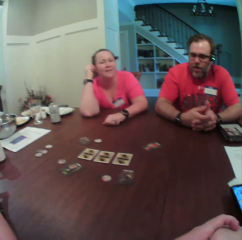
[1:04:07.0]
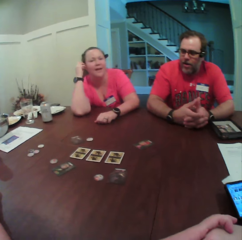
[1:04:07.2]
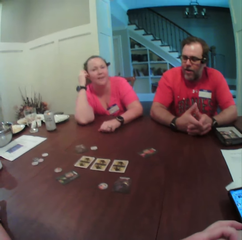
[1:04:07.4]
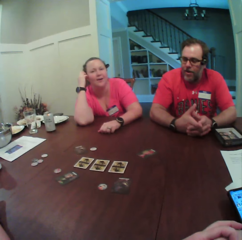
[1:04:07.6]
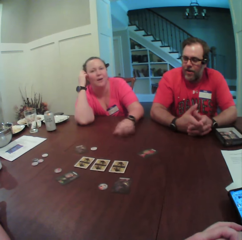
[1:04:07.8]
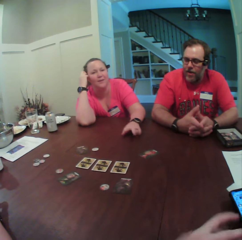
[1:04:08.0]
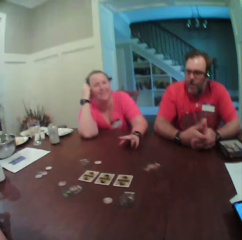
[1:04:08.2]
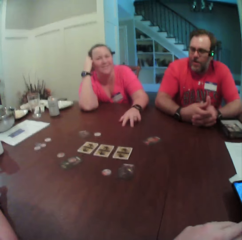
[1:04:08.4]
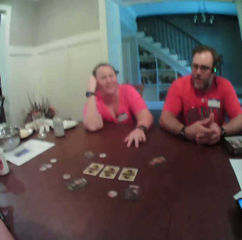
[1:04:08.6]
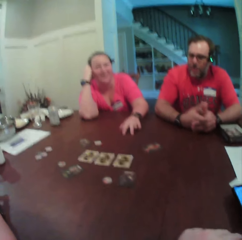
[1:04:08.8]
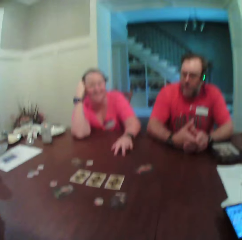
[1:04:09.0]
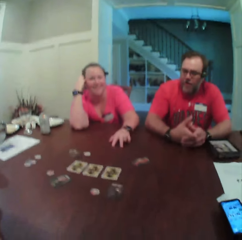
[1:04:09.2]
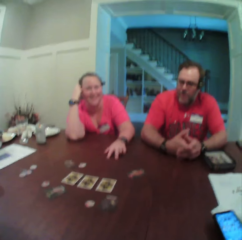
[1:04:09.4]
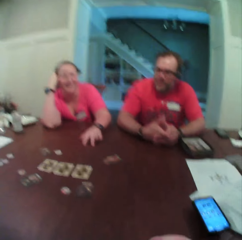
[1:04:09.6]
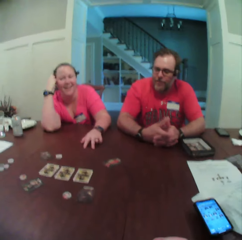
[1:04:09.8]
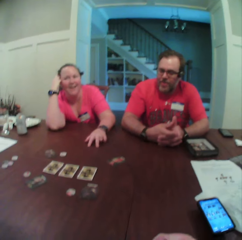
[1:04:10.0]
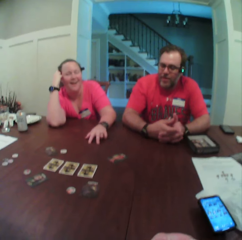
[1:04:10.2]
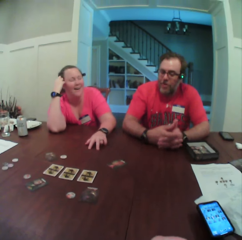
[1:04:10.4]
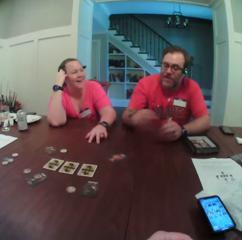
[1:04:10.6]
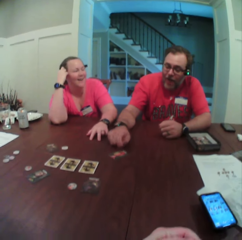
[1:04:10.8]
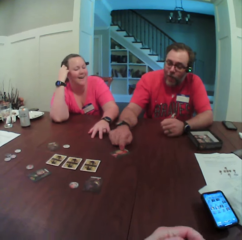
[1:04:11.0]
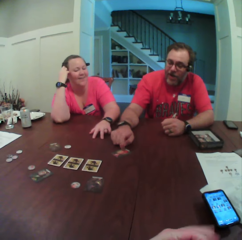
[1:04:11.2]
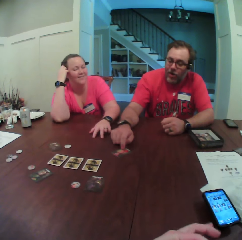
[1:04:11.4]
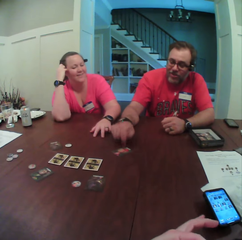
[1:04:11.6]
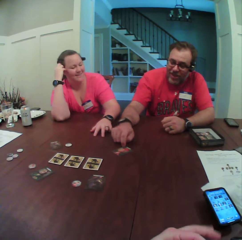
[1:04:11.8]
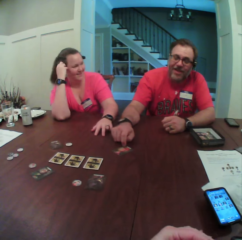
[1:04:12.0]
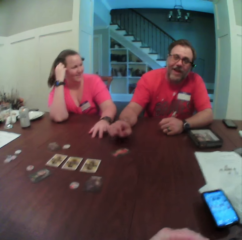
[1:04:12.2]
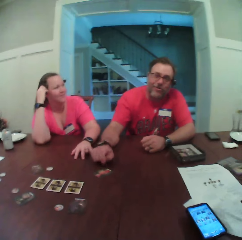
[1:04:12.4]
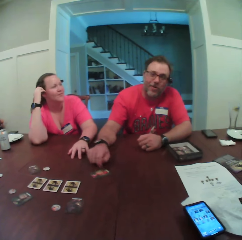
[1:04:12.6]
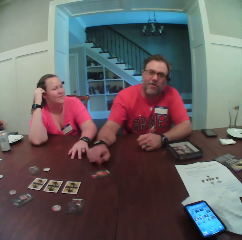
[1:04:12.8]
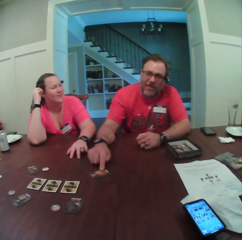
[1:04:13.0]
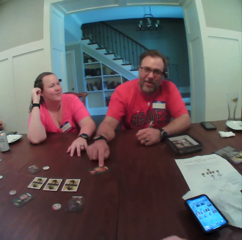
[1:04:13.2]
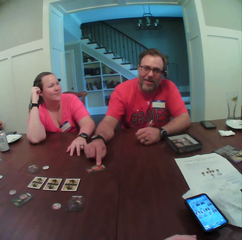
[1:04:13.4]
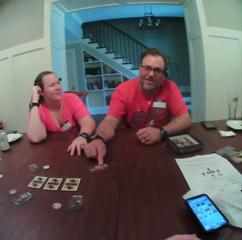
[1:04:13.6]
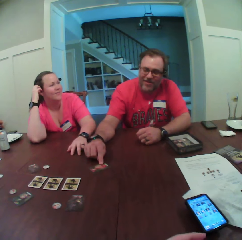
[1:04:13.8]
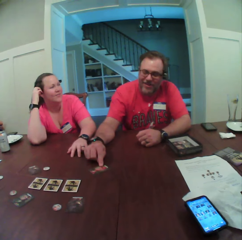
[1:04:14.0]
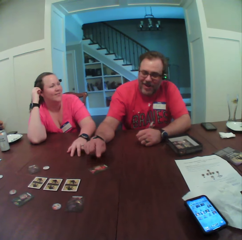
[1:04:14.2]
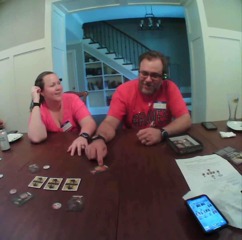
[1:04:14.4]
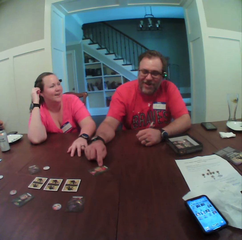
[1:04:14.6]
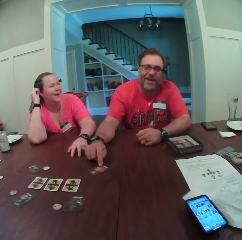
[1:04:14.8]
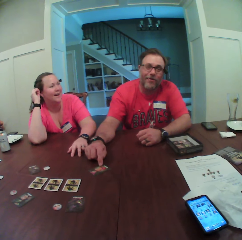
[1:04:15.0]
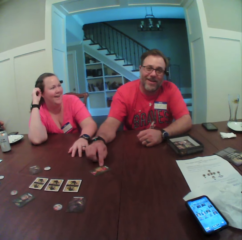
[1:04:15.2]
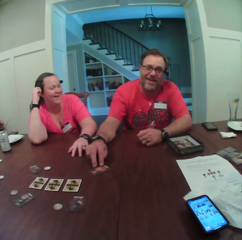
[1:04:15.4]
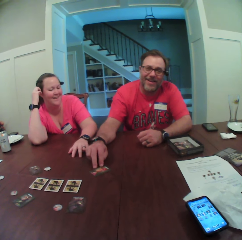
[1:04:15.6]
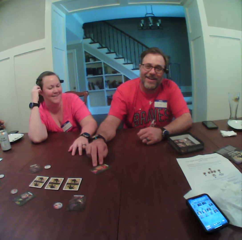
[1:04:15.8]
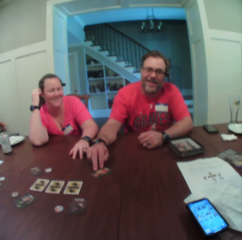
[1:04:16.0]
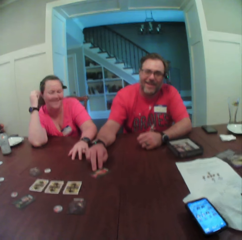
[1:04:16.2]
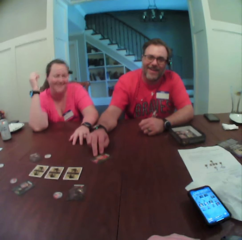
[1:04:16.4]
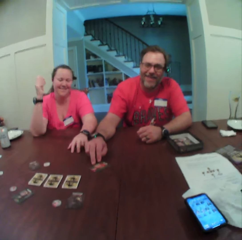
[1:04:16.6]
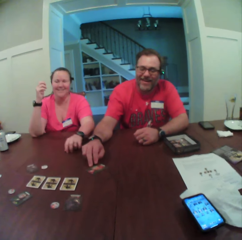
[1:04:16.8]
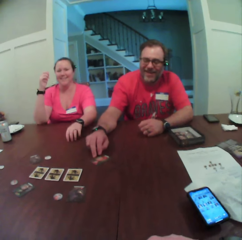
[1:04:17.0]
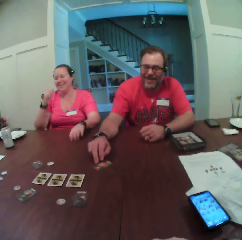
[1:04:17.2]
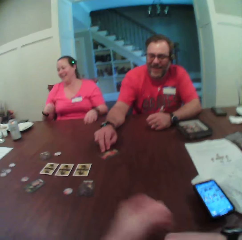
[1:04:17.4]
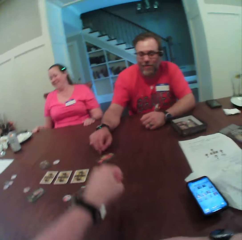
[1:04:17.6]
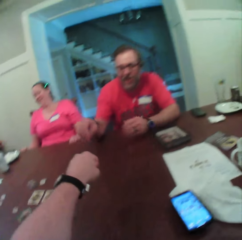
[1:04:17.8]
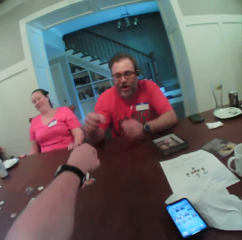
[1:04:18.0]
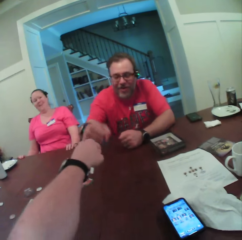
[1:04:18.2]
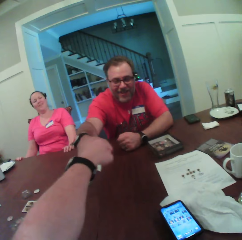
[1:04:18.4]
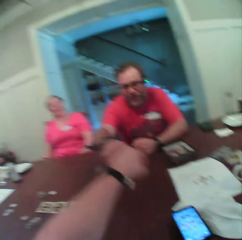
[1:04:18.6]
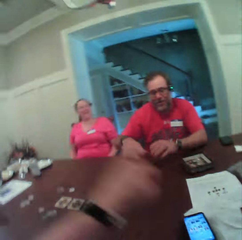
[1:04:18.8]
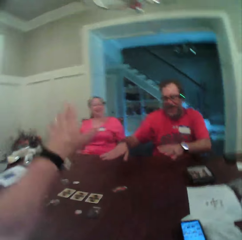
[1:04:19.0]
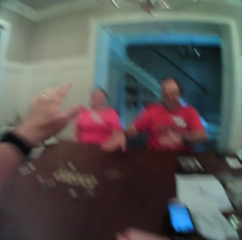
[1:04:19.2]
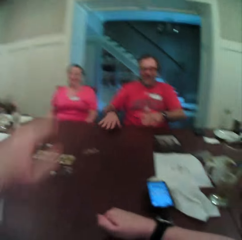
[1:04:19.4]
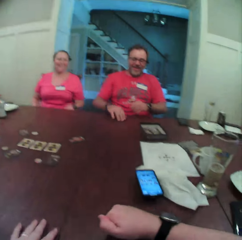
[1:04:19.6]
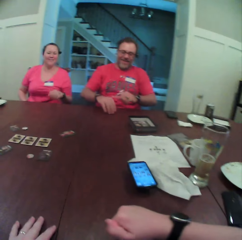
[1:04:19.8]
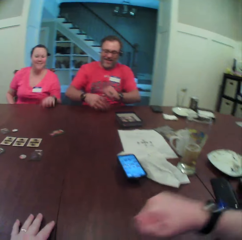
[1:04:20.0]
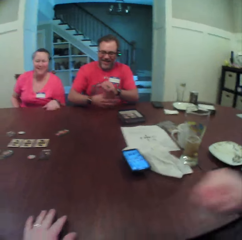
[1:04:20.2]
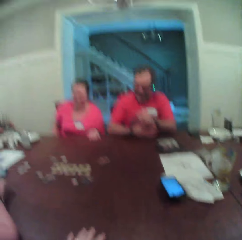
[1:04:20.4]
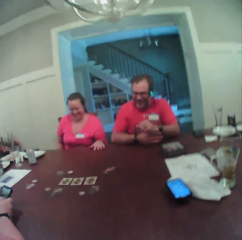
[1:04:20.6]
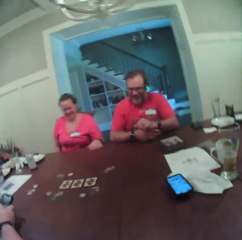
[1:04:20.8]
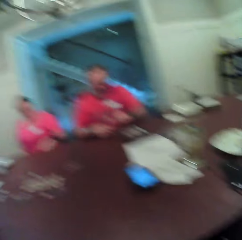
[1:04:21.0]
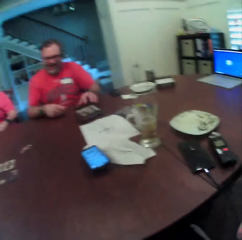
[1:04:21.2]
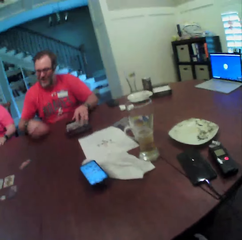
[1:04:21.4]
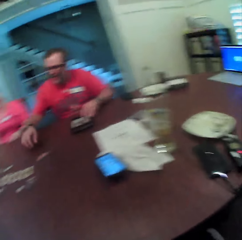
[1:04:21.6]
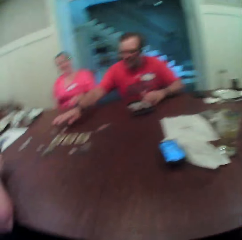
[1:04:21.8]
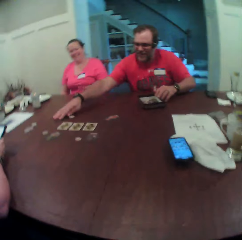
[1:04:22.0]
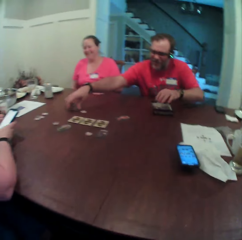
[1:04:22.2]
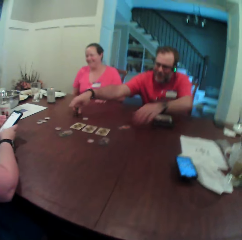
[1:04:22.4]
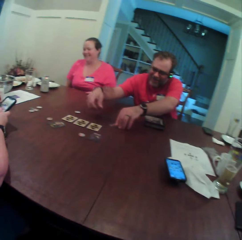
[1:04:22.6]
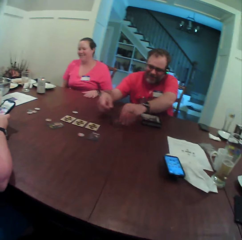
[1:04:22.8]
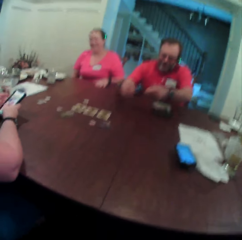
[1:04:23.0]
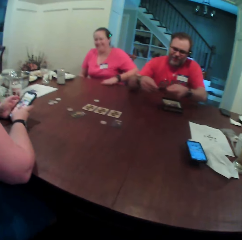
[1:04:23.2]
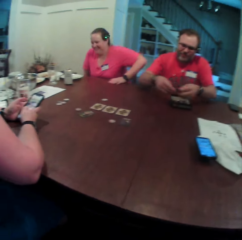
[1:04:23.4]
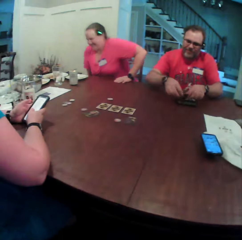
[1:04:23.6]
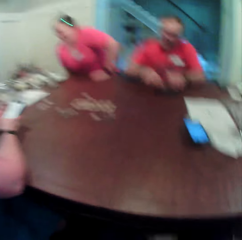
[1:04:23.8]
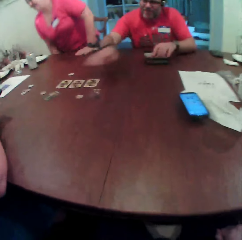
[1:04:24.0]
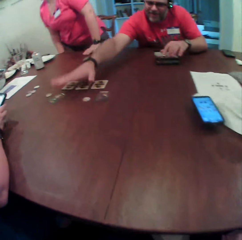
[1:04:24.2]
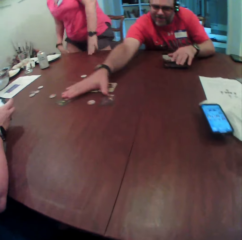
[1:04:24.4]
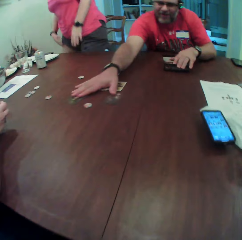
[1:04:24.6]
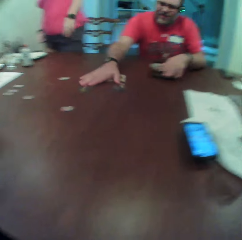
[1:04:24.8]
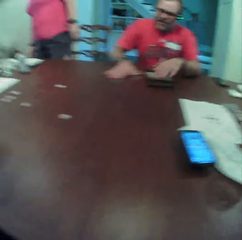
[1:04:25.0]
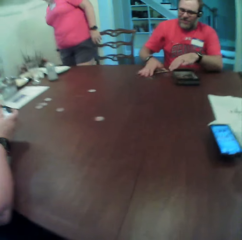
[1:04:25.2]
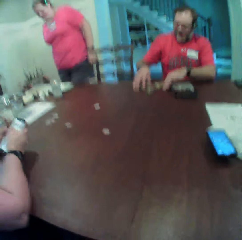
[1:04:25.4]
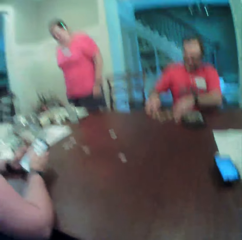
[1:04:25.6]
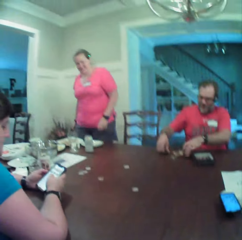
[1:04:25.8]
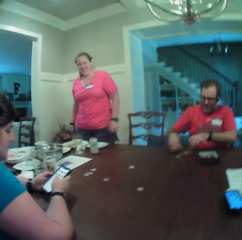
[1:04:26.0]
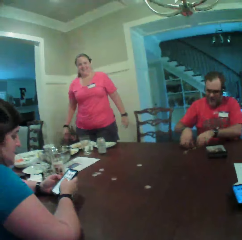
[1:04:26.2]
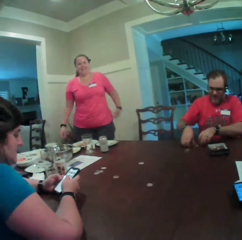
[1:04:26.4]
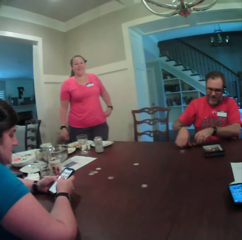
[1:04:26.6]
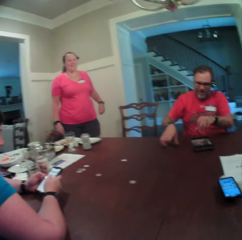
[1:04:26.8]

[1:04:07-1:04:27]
A person talks to the camera wearer. A man hits his right index finger on a card on the table. The camera wearer dialogues with another person. She greets the other person. She chops knuckle with the man. She places her left hand on the table and looks around. The man moves a card case on the table with his left hand. The camera wearer picks cards from the table into the card case on the table with both hands. A woman stands from a chair.

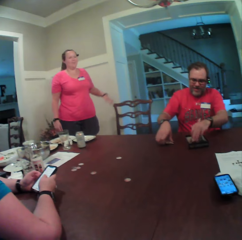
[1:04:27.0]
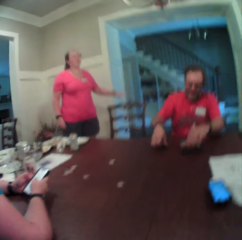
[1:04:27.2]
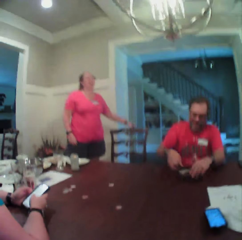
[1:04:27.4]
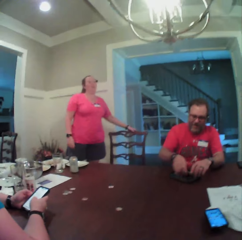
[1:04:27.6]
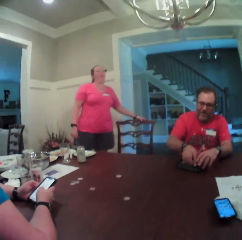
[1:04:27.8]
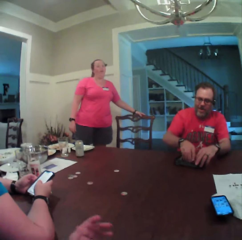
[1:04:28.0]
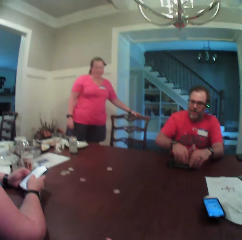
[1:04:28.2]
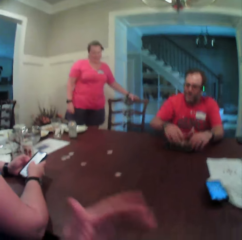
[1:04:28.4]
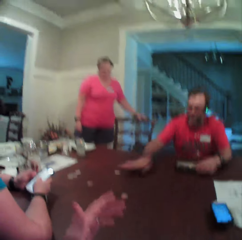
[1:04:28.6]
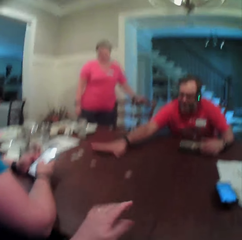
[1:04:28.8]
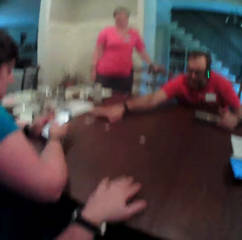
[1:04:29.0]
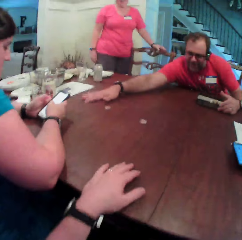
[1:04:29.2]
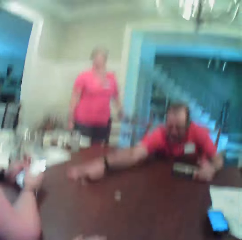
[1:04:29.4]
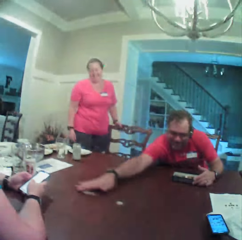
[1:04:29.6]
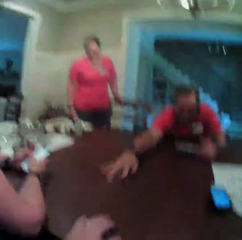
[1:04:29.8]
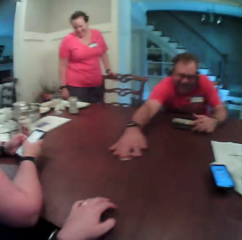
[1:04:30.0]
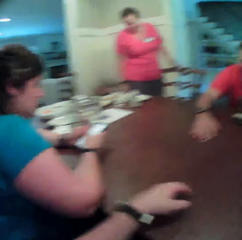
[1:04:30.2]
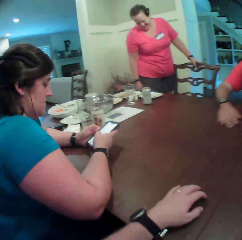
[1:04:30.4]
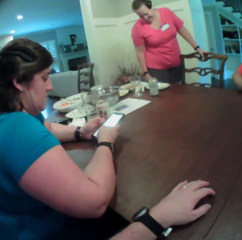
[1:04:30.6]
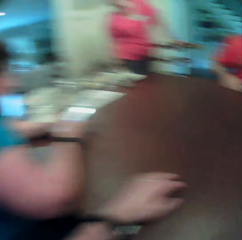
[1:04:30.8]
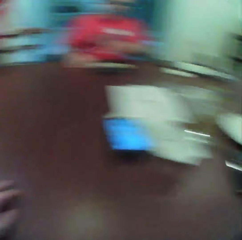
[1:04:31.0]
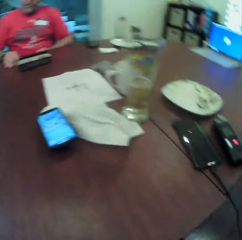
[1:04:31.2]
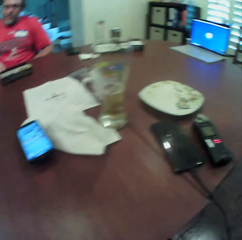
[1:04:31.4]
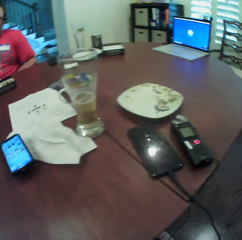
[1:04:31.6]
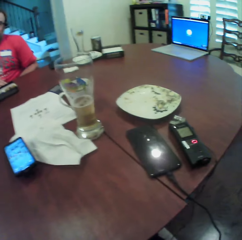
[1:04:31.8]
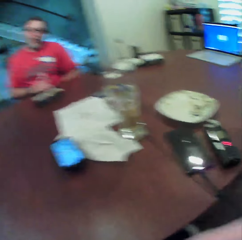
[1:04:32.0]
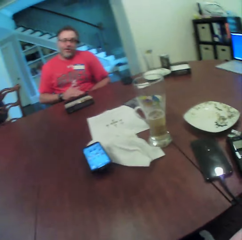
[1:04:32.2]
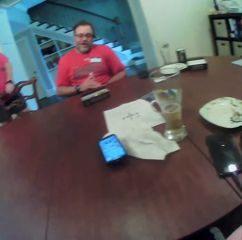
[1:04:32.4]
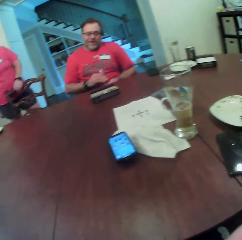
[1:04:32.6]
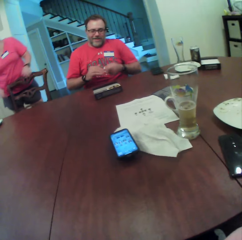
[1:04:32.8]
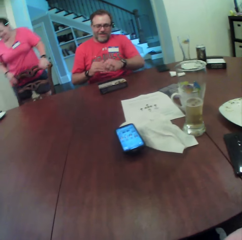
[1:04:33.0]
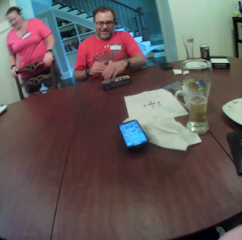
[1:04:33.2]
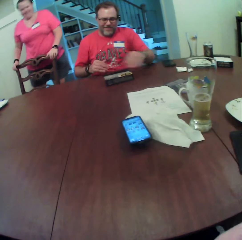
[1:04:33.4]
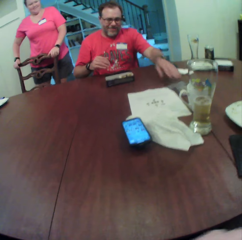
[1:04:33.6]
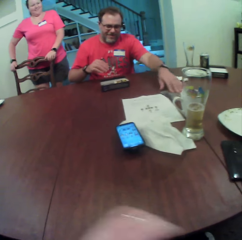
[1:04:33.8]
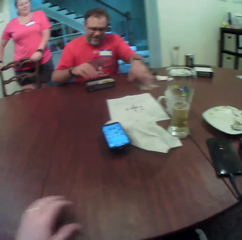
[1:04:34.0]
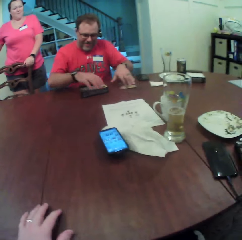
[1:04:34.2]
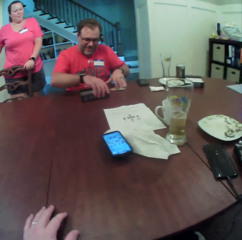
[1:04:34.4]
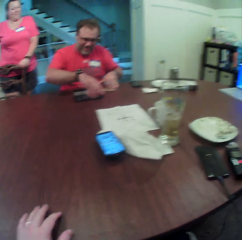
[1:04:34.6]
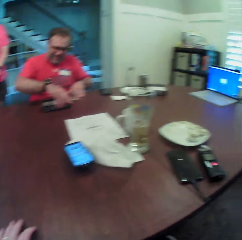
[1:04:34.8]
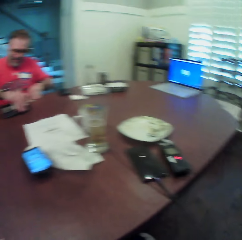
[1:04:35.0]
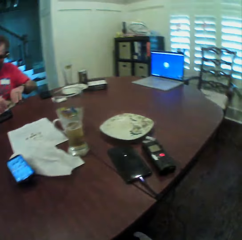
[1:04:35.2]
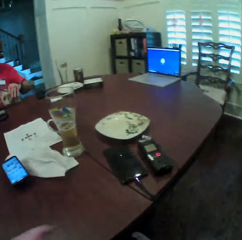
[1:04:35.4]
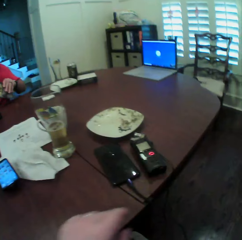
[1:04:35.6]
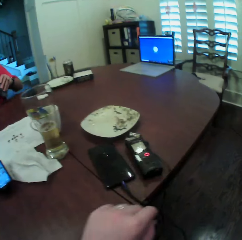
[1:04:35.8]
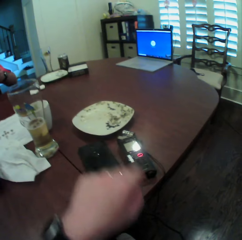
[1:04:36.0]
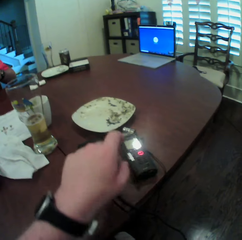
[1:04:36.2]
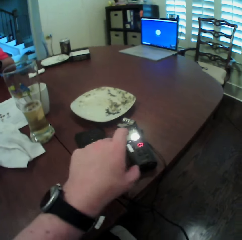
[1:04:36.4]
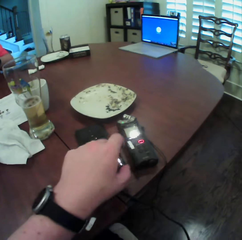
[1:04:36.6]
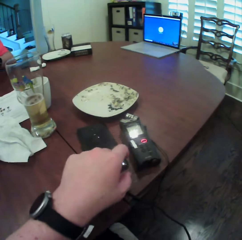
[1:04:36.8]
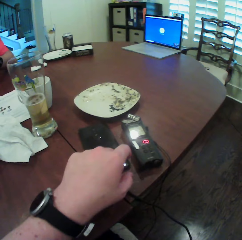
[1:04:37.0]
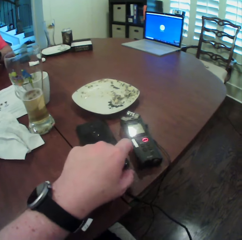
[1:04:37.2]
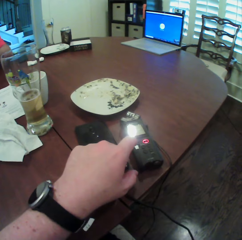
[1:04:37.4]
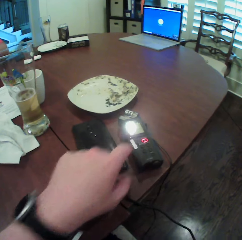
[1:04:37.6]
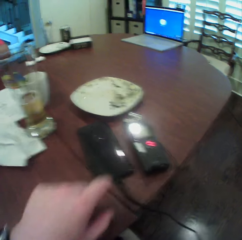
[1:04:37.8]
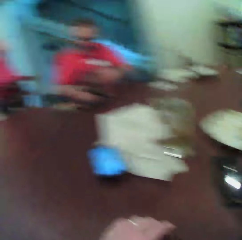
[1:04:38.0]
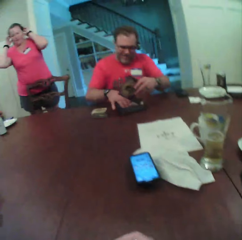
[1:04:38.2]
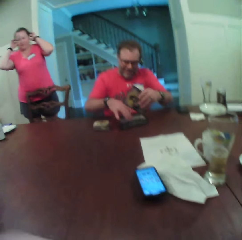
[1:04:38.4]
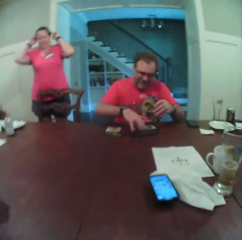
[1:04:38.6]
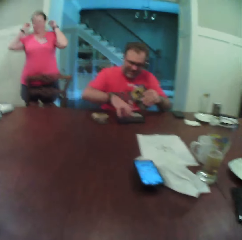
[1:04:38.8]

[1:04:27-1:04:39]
The woman places her left hand on the chair. The camera wearer dialogues to the woman. She looks around. The woman places her right hand on the chair. The camera wearer places her left hand on the table. She looks around. She dials the phone. She looks around.
